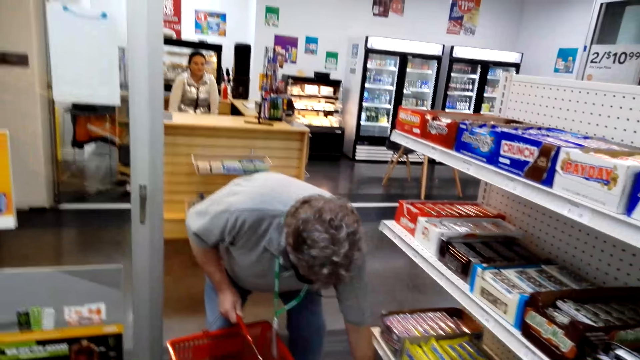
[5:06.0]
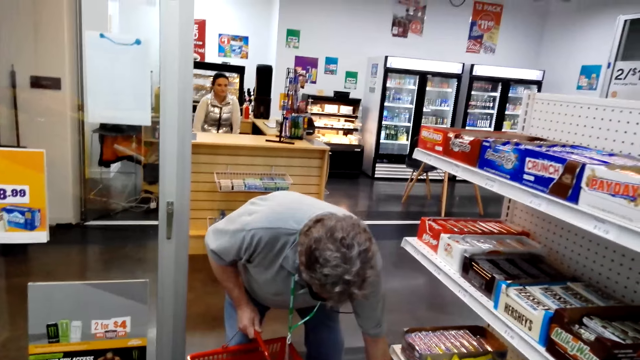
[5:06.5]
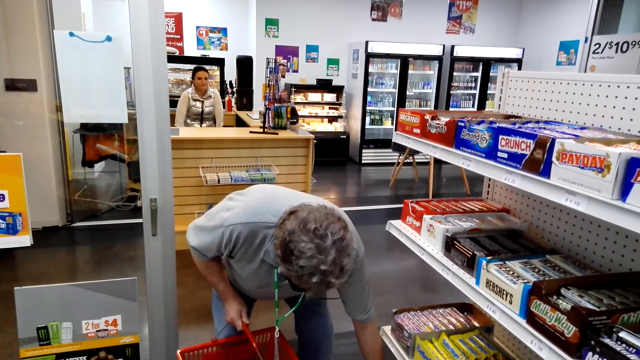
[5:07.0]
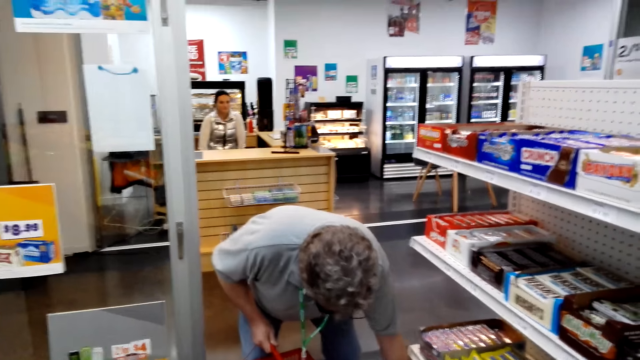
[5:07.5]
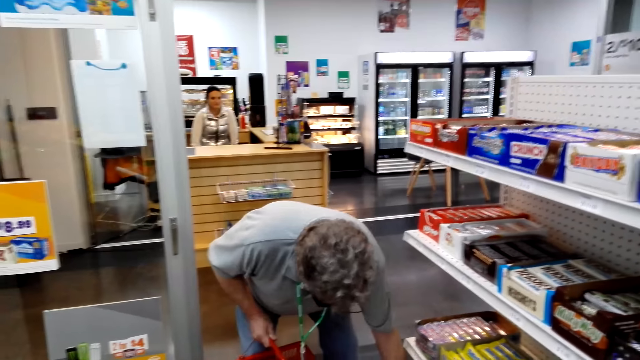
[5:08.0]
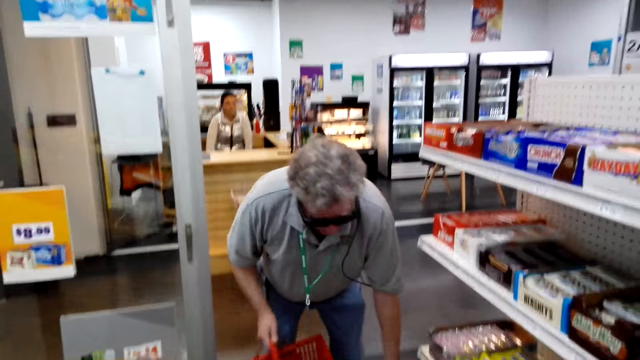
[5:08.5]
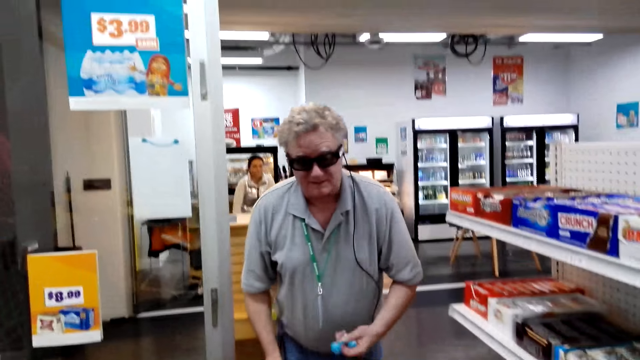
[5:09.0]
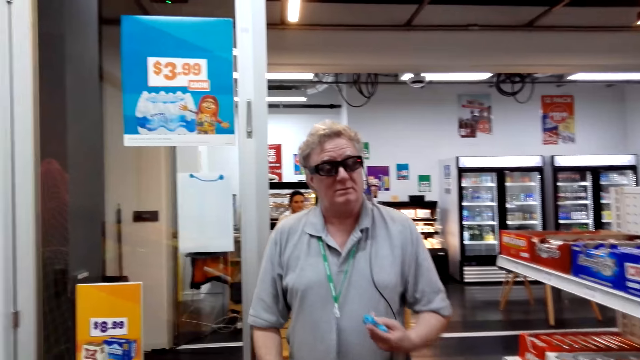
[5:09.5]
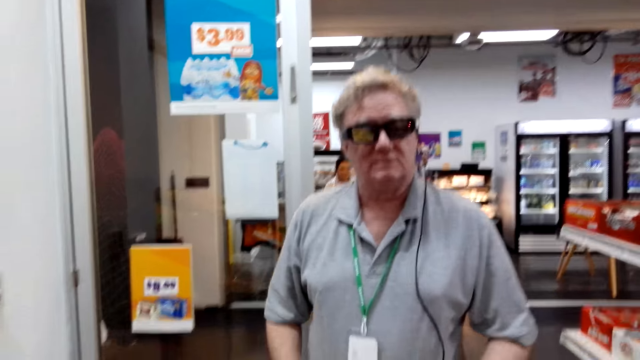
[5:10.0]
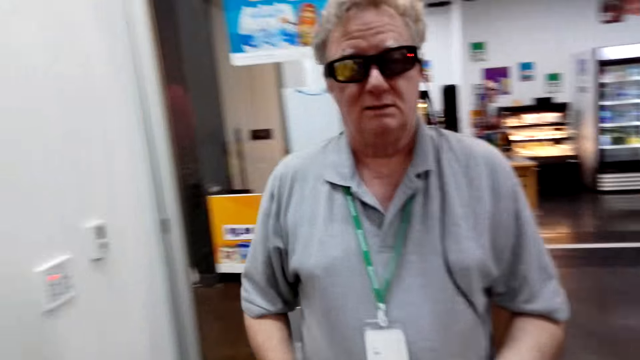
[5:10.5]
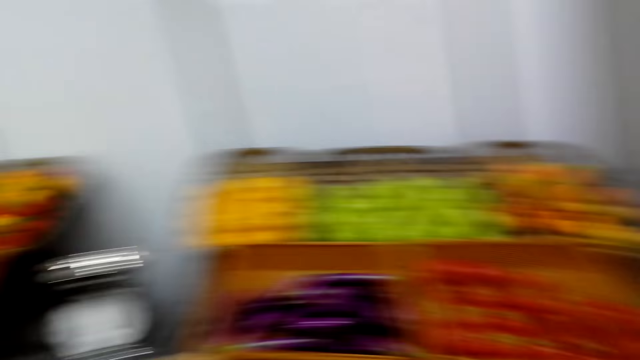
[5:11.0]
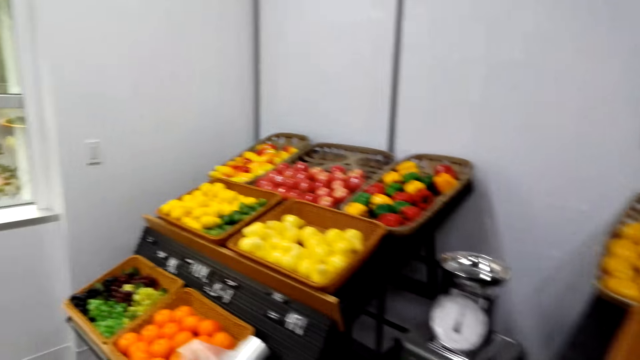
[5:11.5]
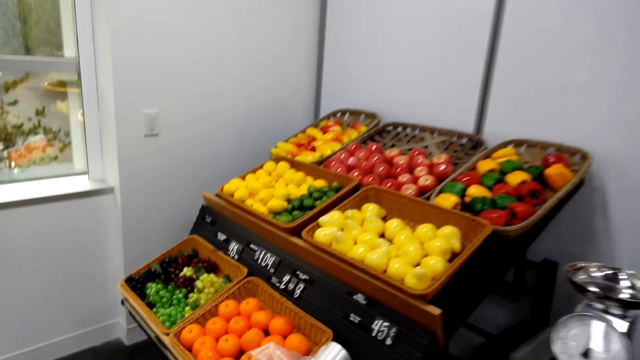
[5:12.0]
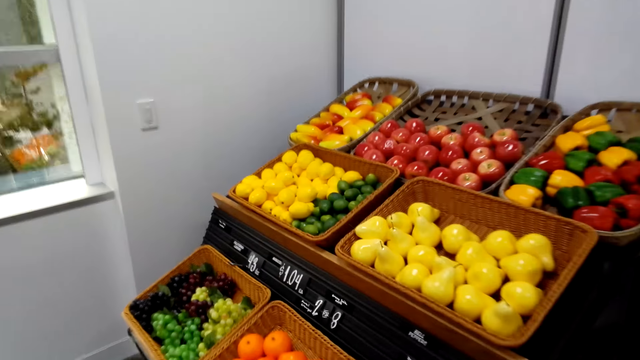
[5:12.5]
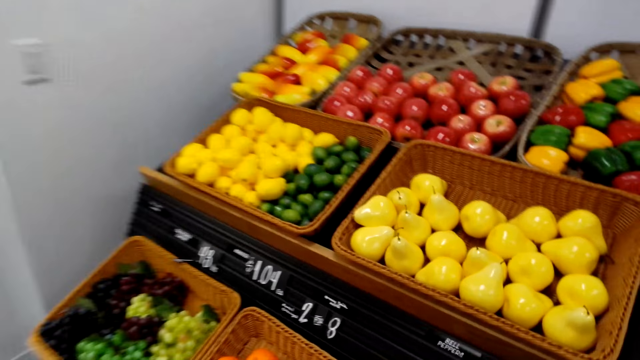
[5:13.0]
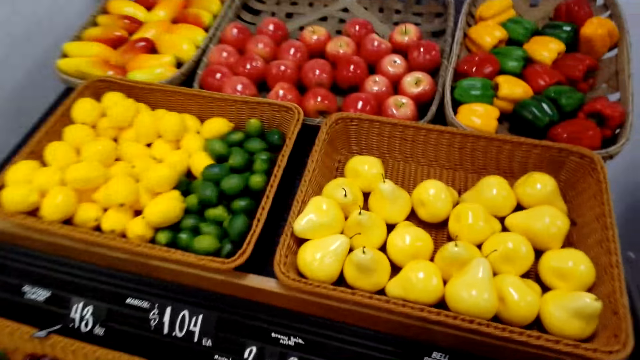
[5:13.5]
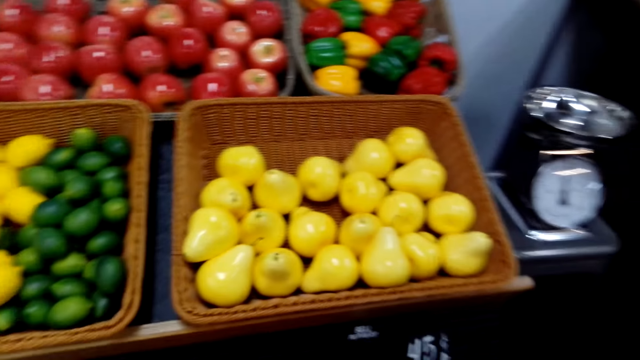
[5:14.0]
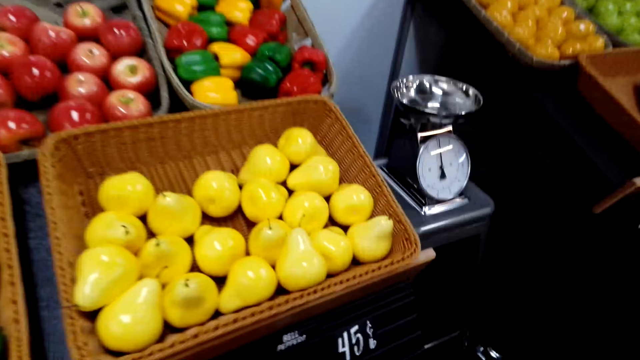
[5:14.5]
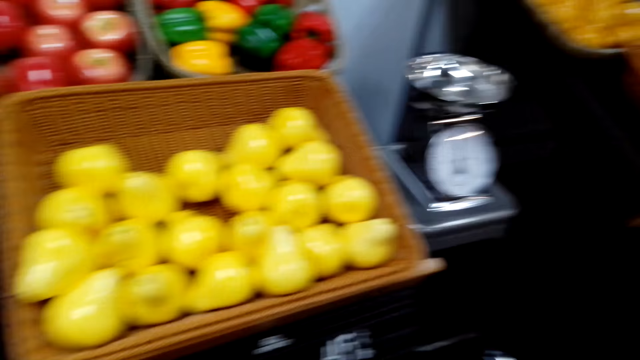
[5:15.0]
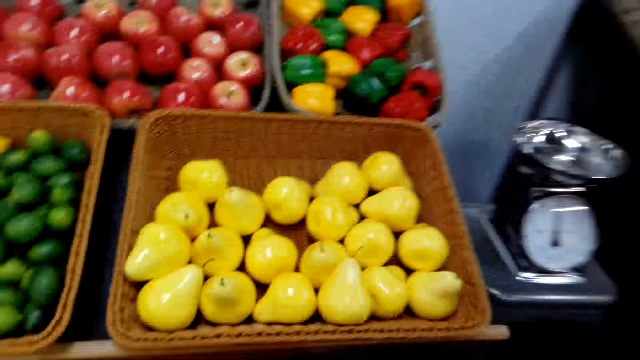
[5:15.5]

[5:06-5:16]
A man bends in the store. The man picks lollipops from the shelf and walks towards a fruit shelf. The camera wearer looks around.

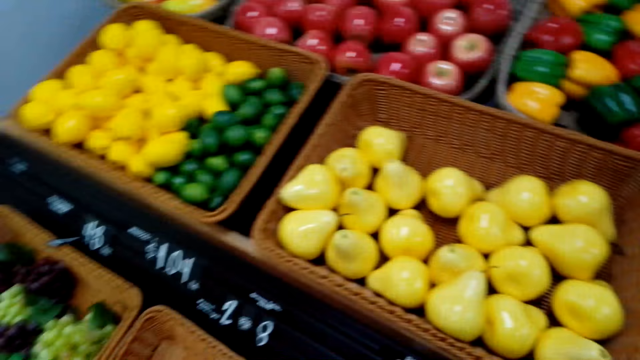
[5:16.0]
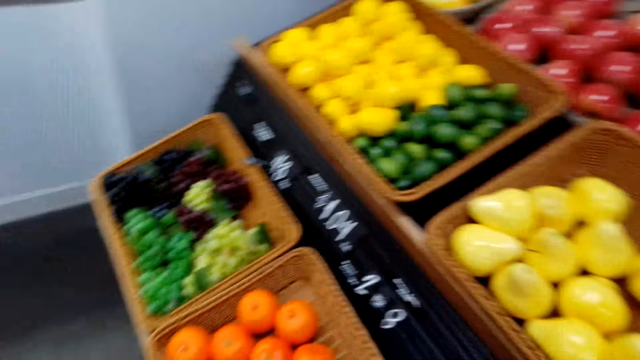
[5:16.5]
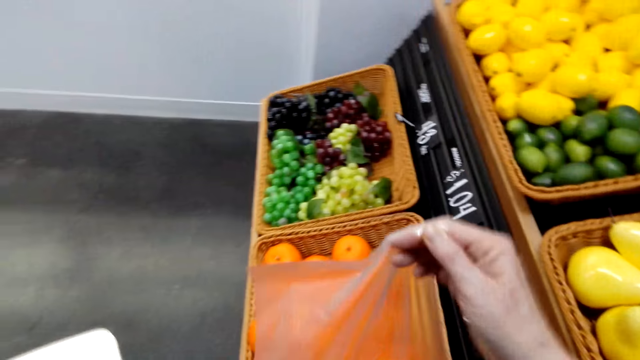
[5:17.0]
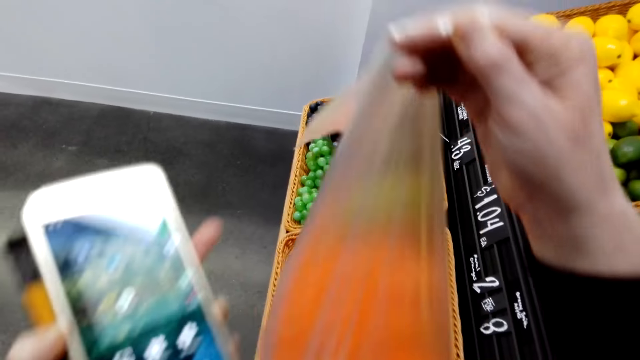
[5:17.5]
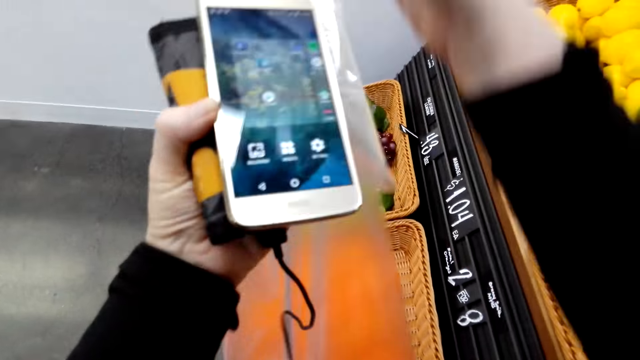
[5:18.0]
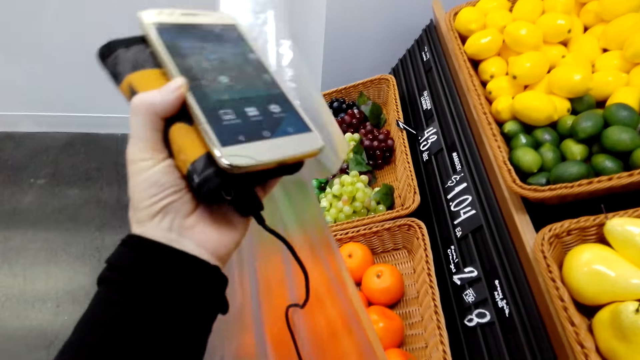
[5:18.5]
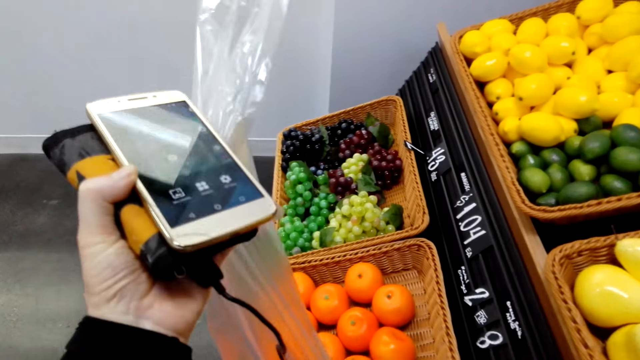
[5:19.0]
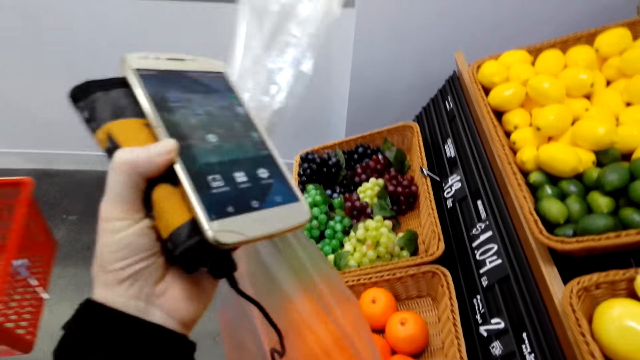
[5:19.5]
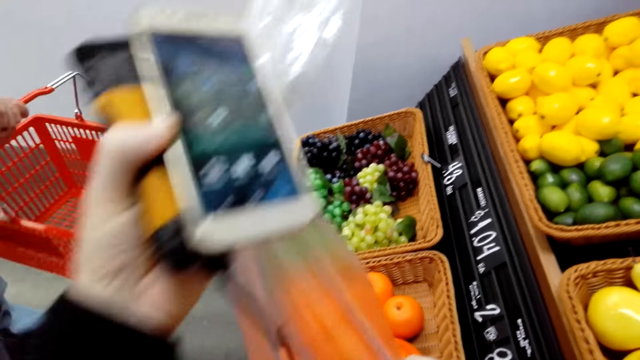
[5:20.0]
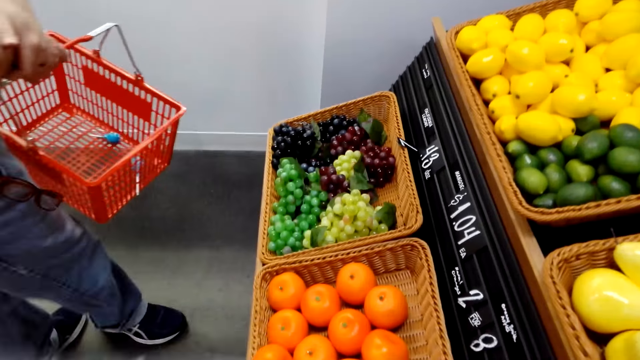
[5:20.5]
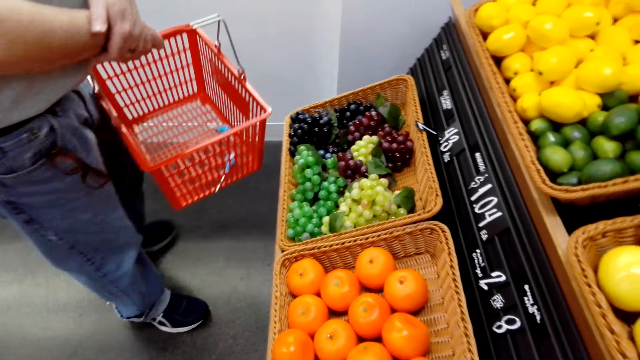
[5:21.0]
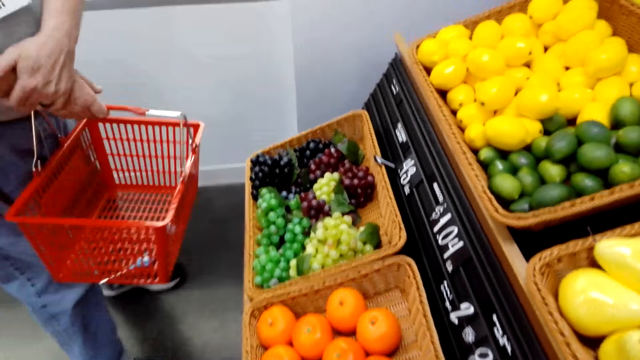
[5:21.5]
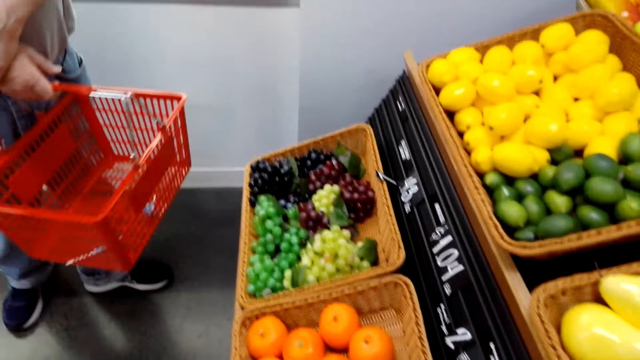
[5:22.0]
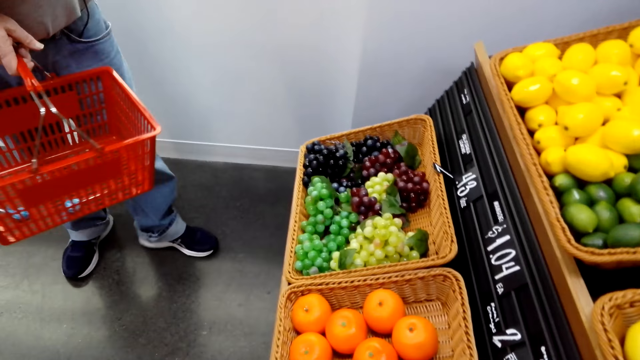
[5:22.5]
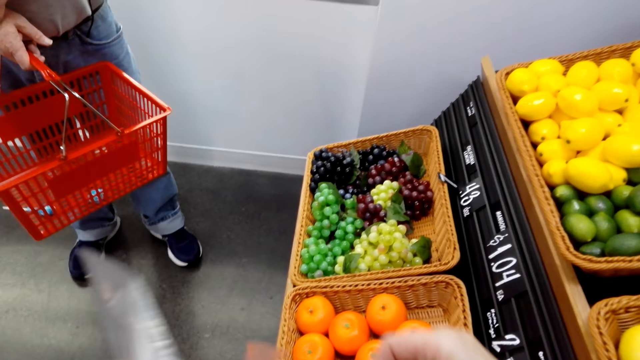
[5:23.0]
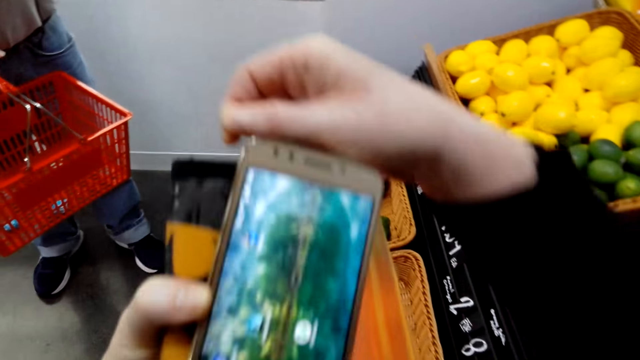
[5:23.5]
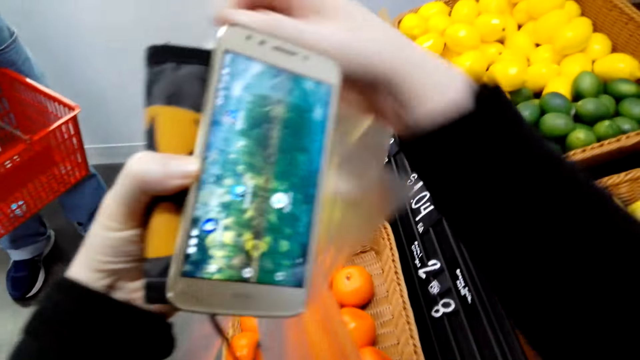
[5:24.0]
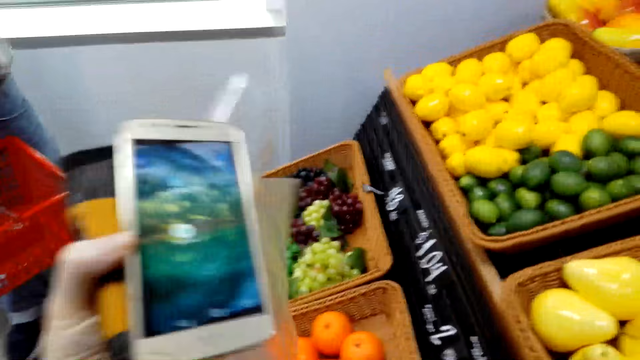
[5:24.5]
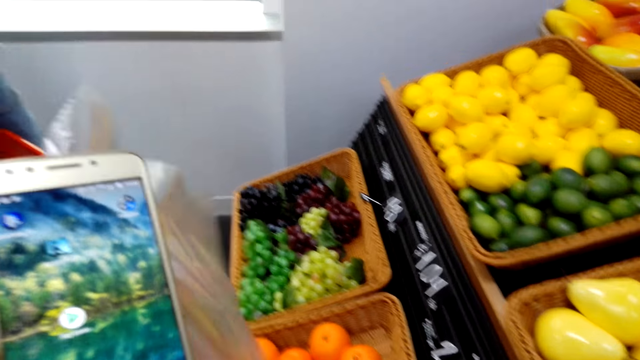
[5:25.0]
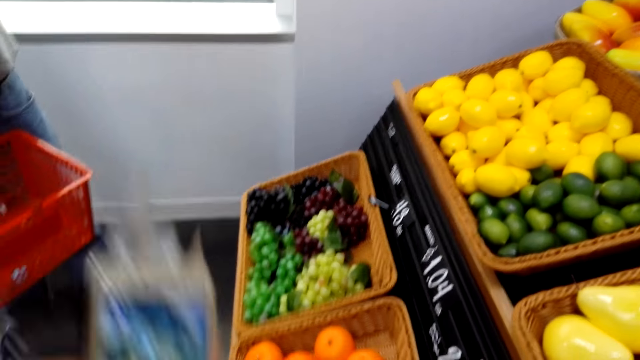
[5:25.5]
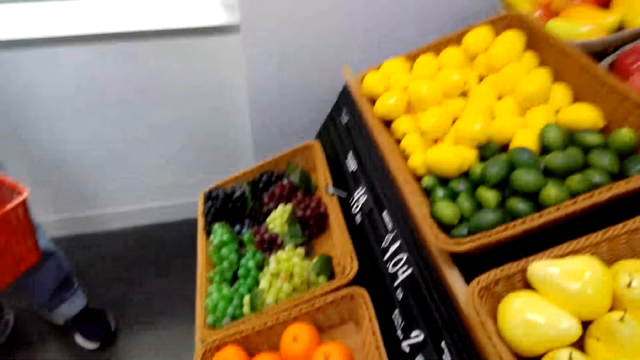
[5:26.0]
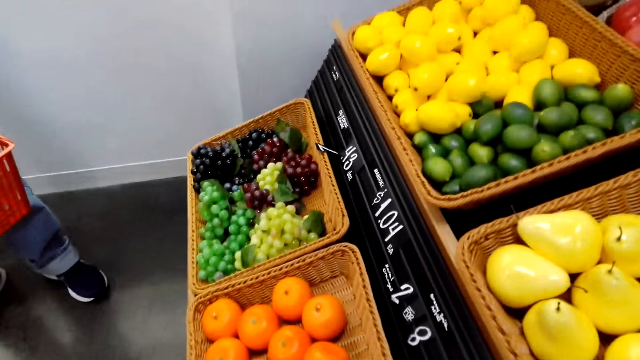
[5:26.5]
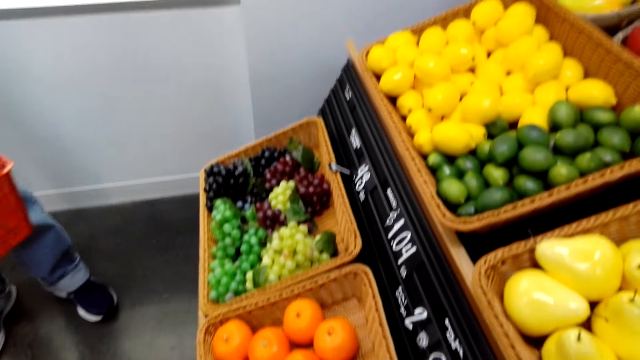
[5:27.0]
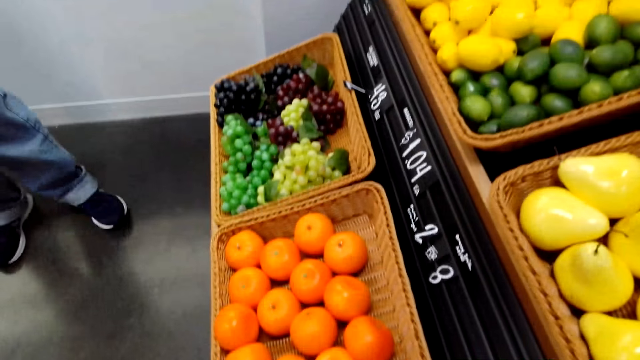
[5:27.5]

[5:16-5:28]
The camera wearer lifts a nylon. She holds a phone on her hands. A man stands in the store.
